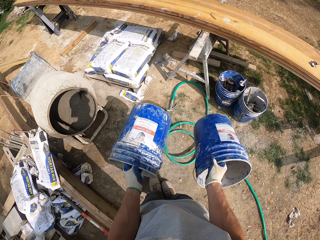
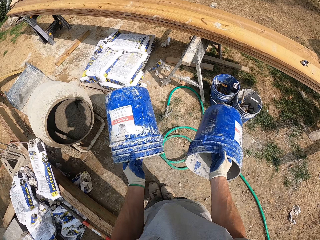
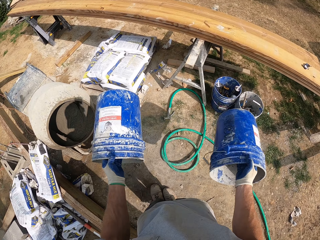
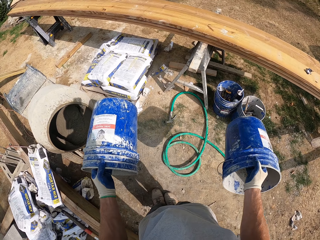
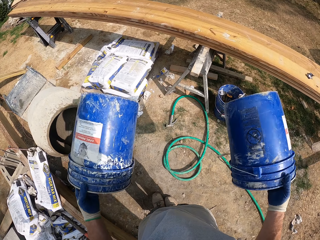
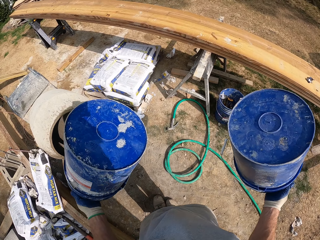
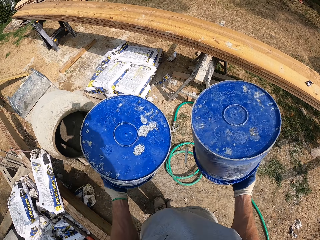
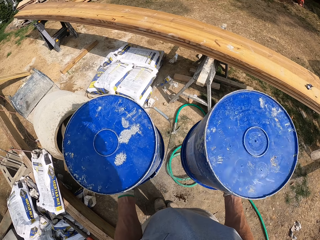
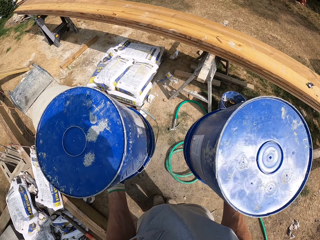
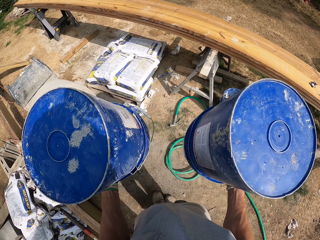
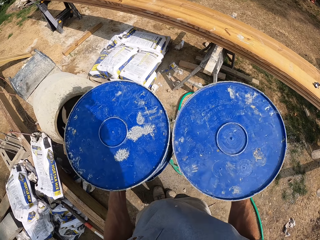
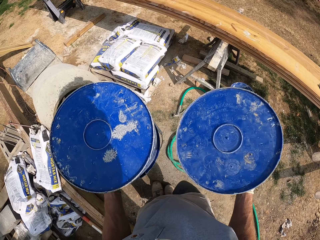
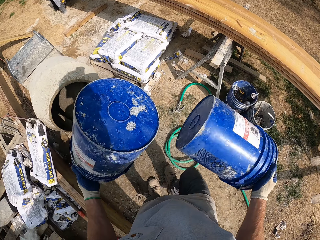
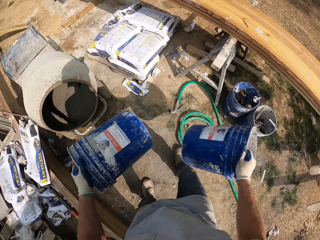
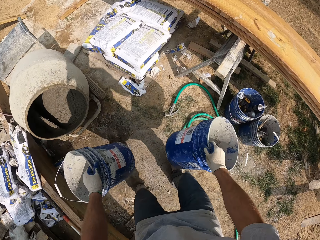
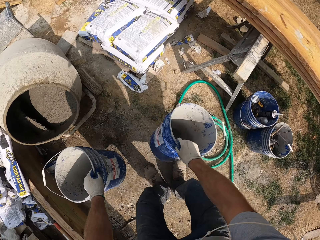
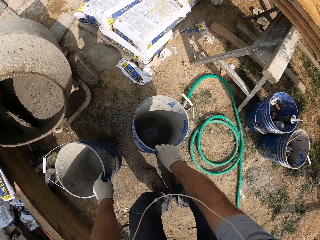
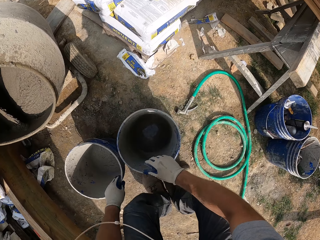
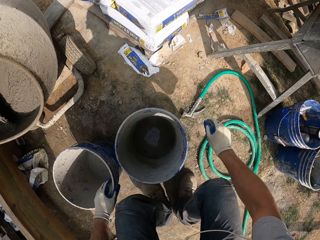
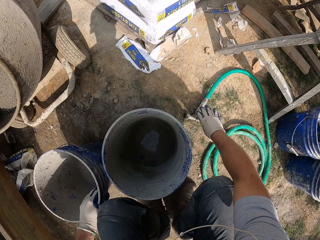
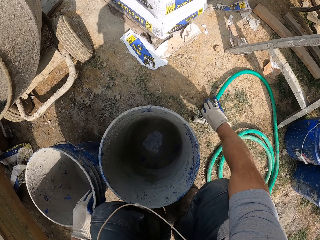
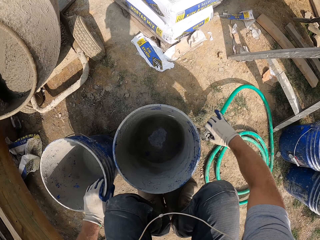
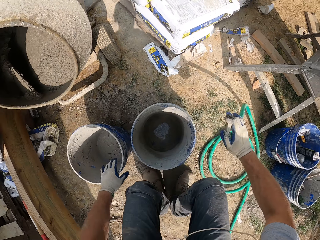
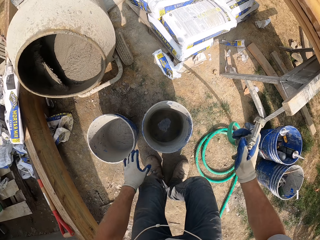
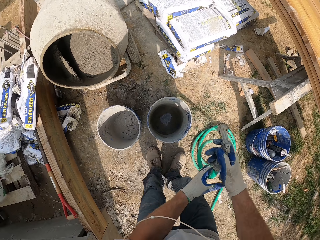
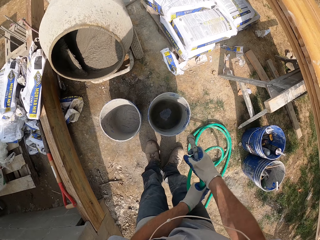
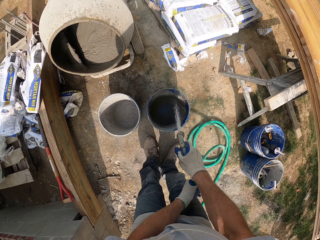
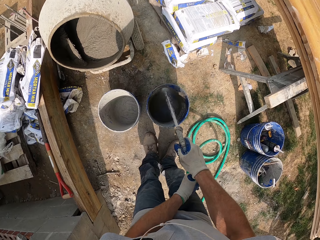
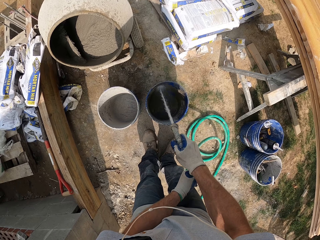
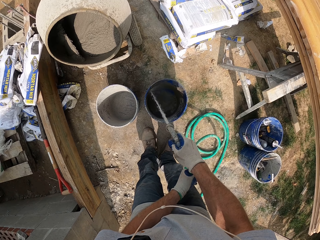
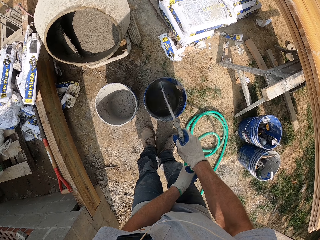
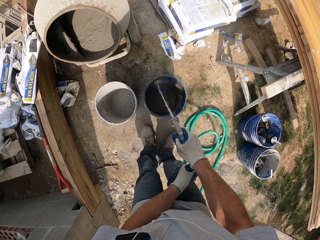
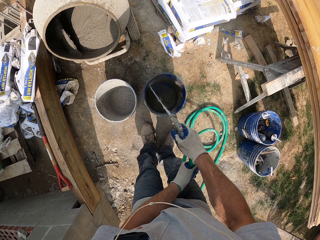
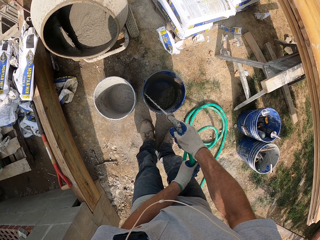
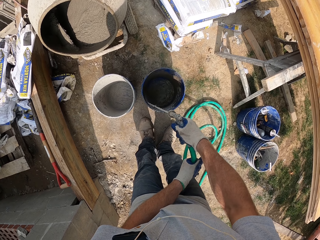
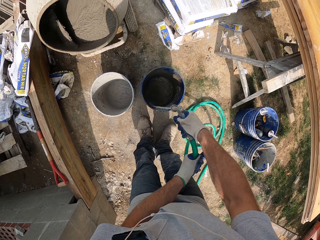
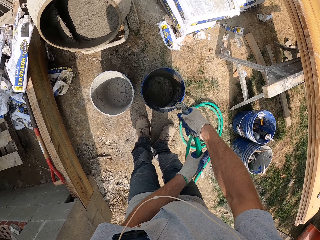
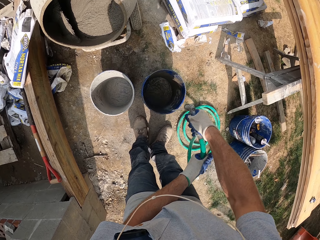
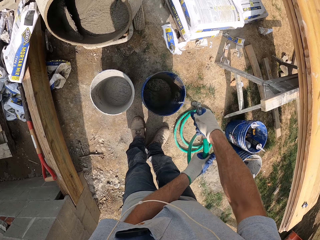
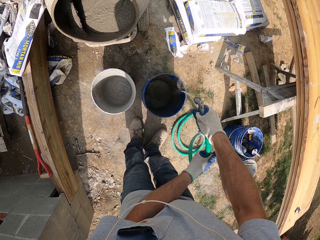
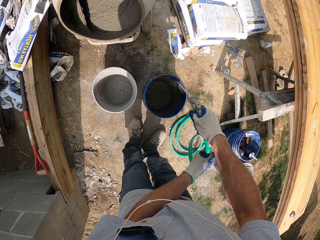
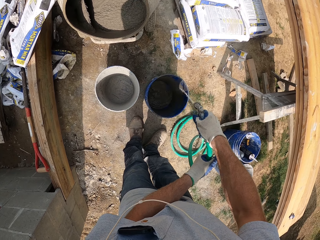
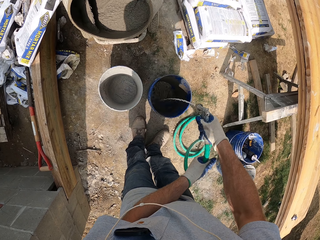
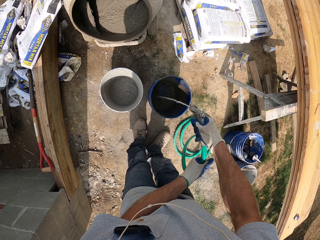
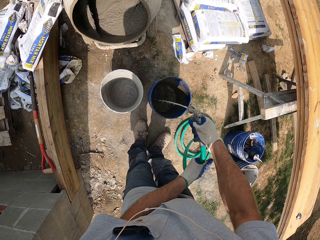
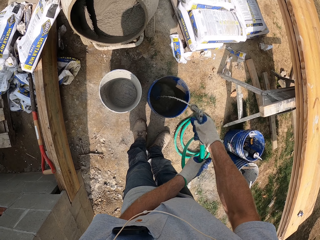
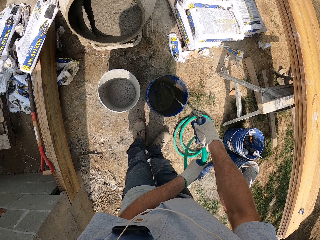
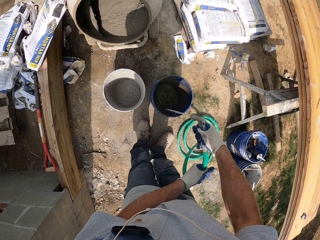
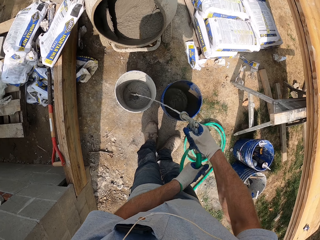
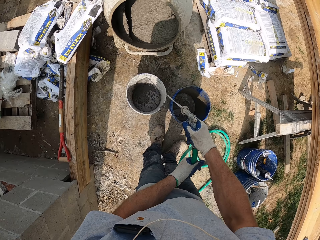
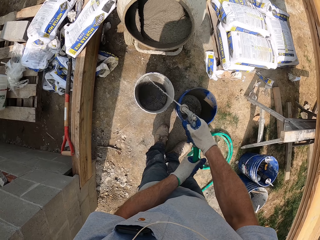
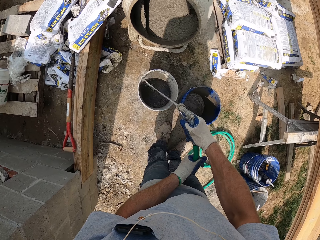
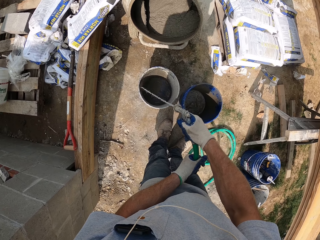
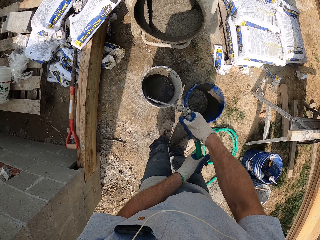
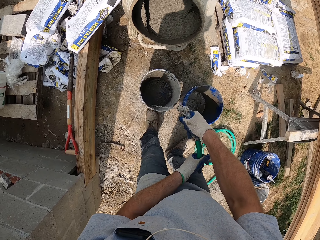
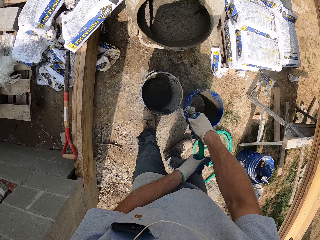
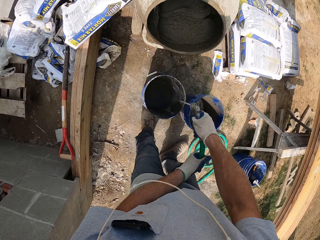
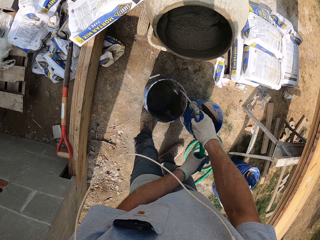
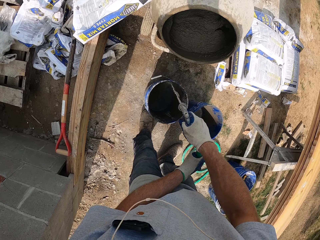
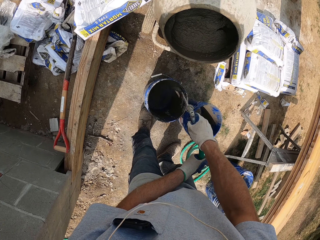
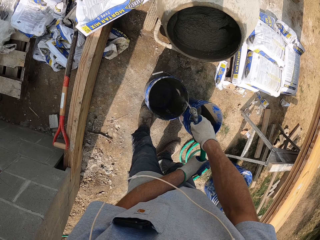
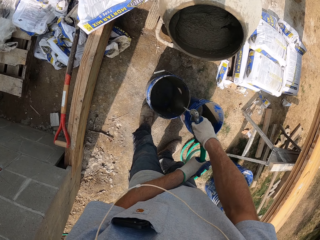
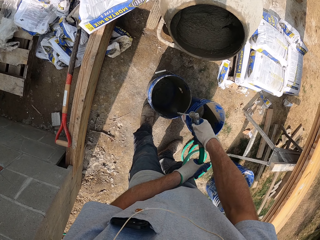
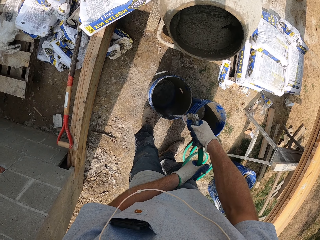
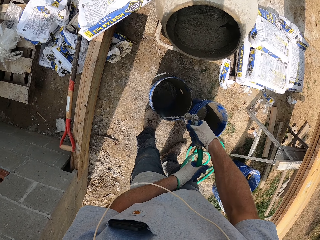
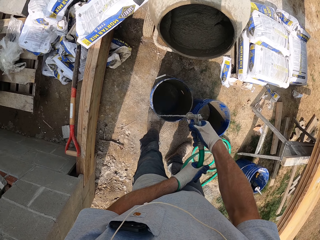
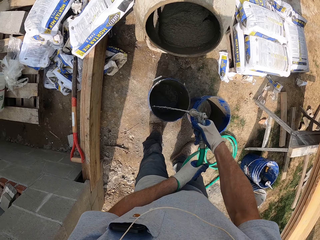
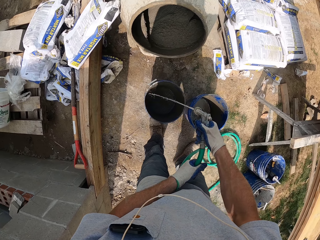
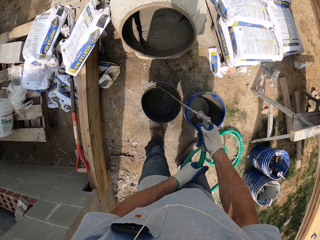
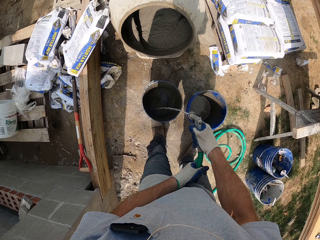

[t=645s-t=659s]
The camera wearer hits the buckets together. They put down the buckets. They pick up the water spray gun. They pour water in the bucket. They pour water in the other bucket.

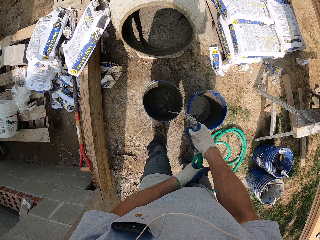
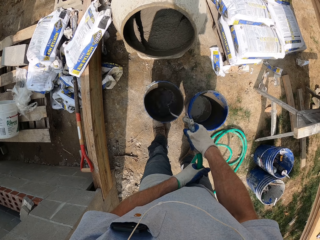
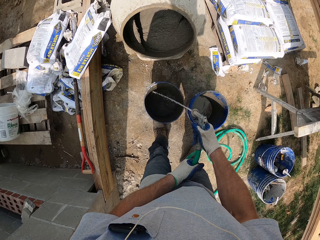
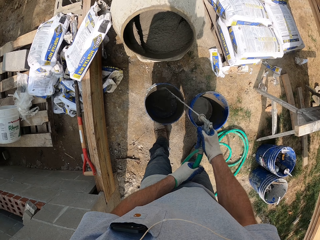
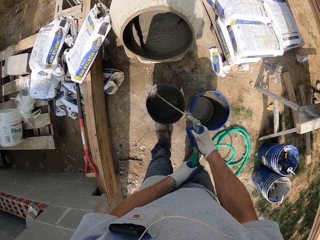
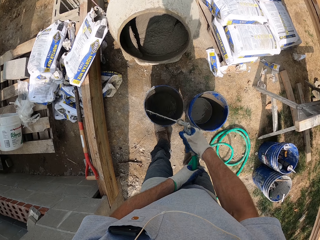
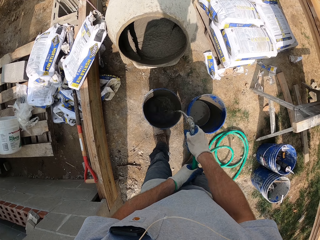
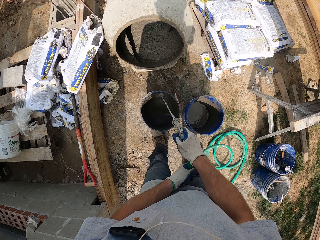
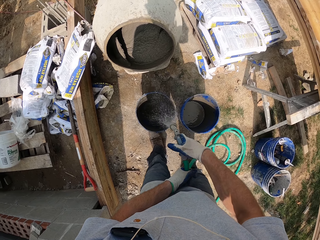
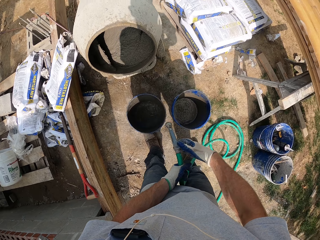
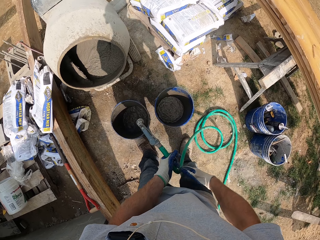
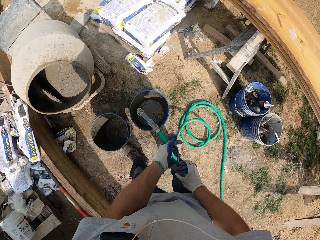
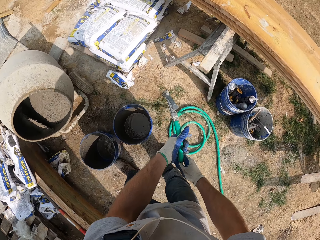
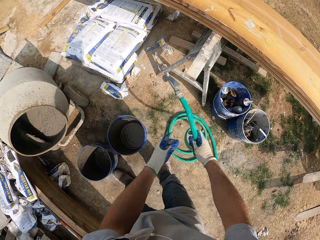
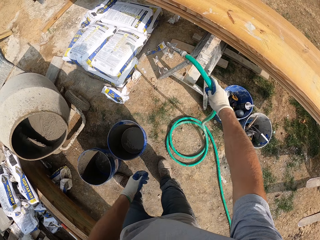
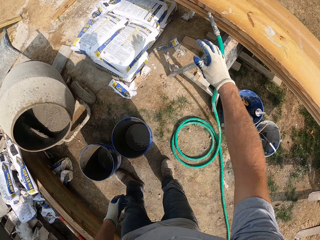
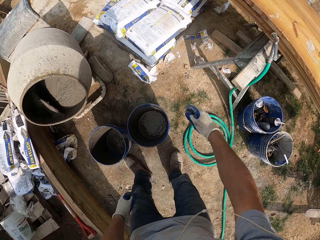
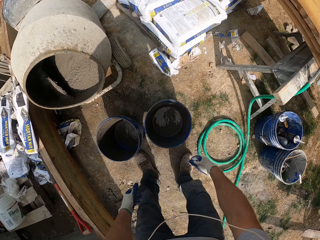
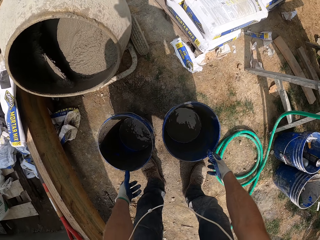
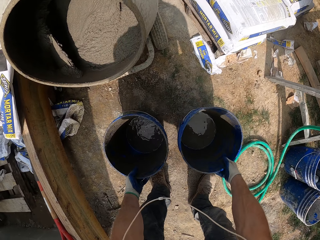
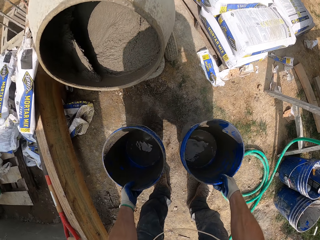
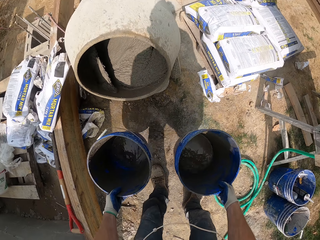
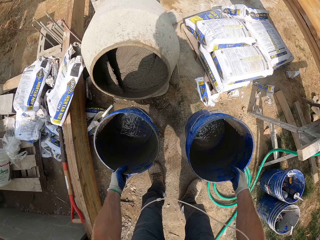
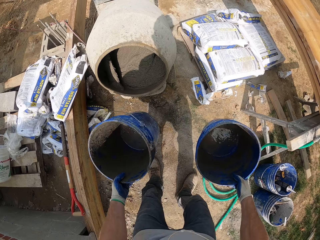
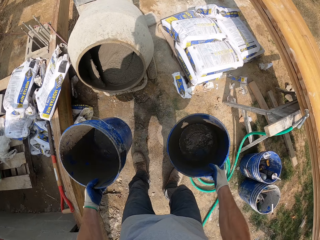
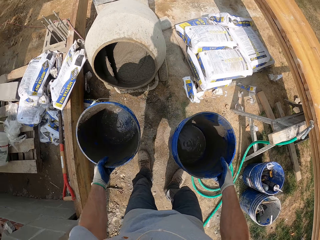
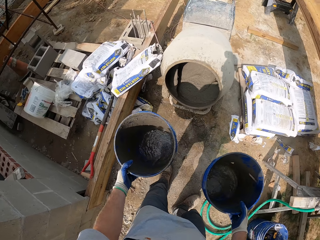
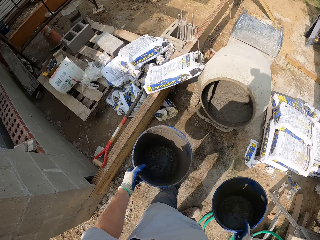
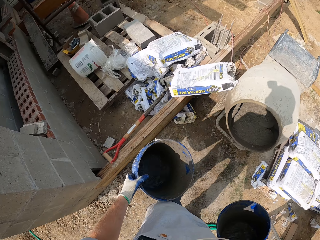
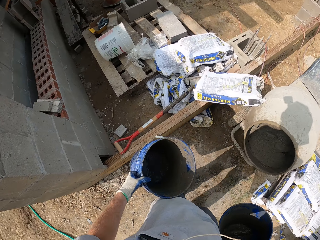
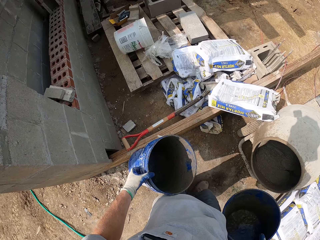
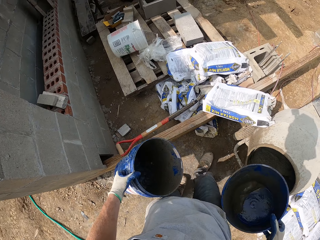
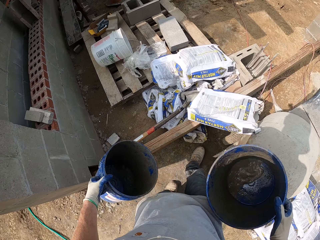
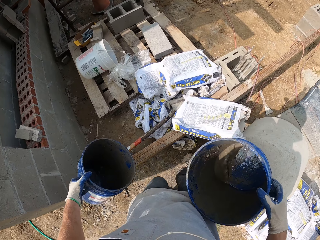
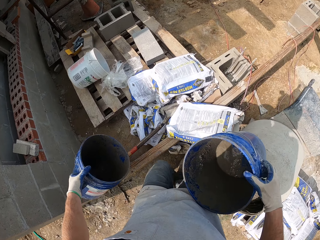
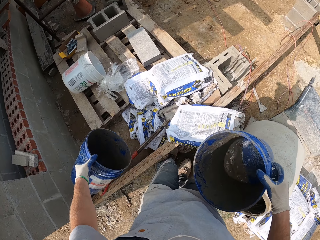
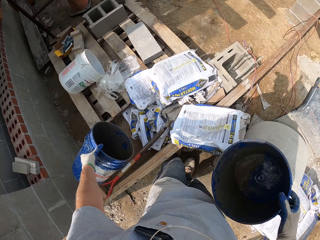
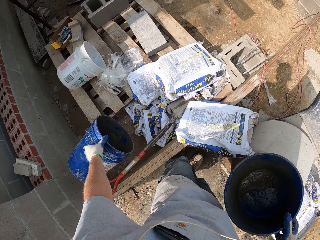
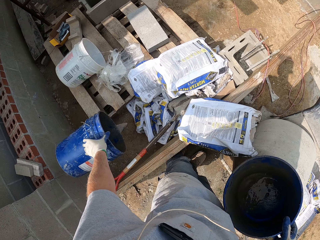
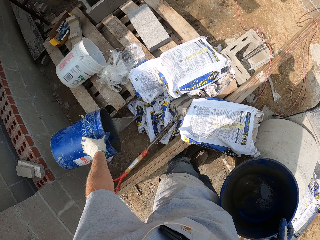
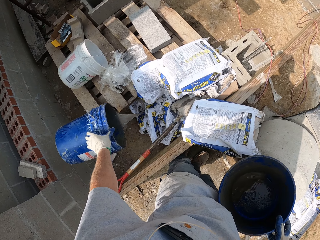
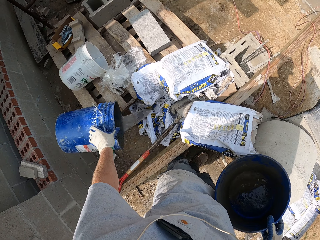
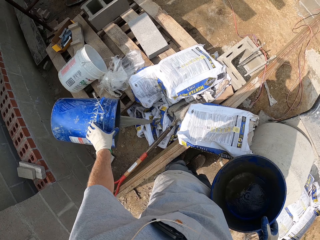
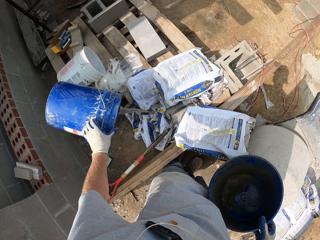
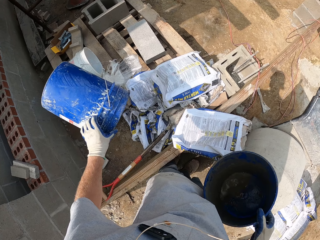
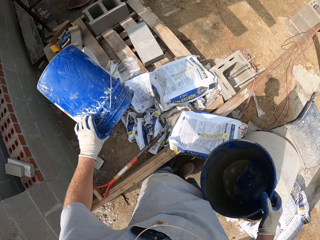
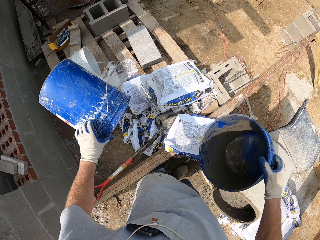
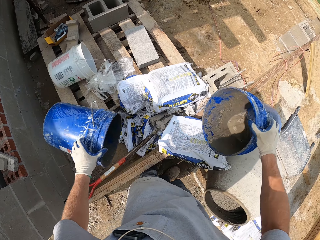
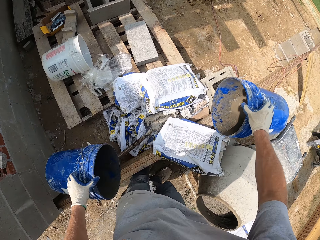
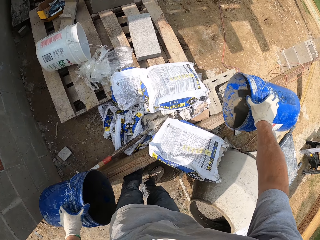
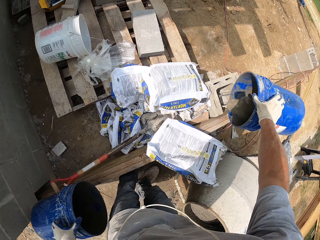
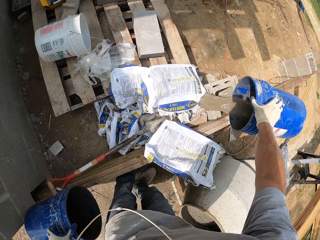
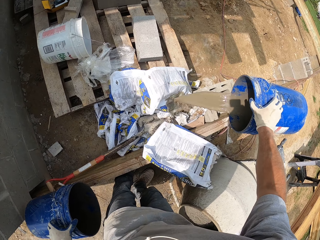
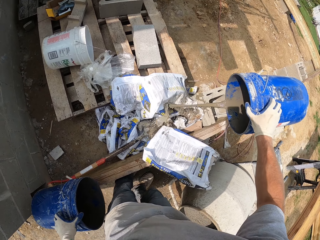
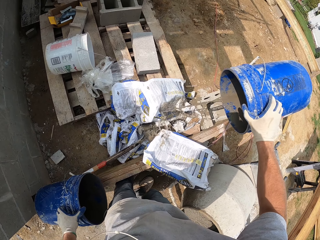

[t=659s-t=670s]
The camera wearer throws the water spray gun aside. They rinse the buckets. They pick up the two buckets. They pour out the water in the bucket on the floor.
